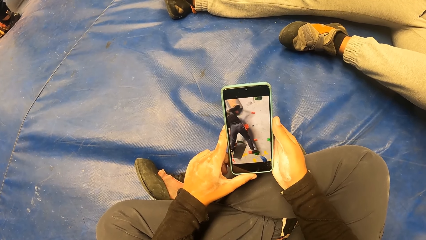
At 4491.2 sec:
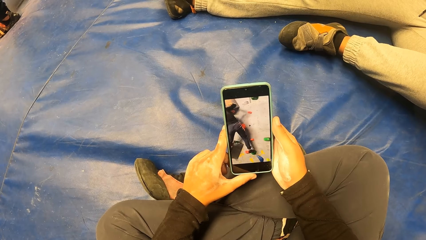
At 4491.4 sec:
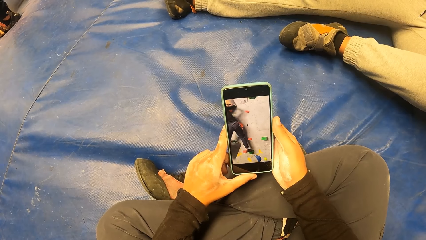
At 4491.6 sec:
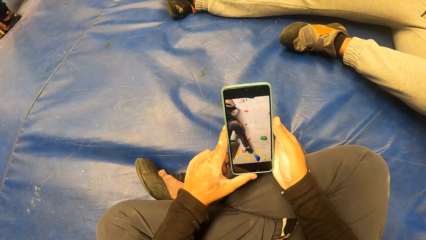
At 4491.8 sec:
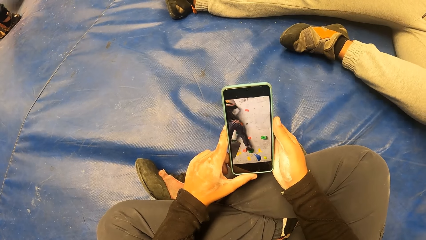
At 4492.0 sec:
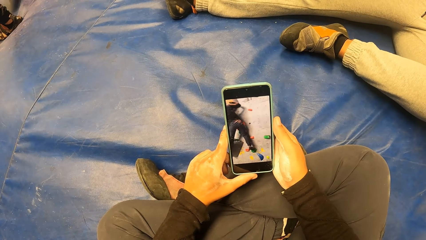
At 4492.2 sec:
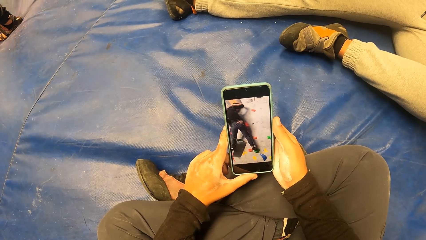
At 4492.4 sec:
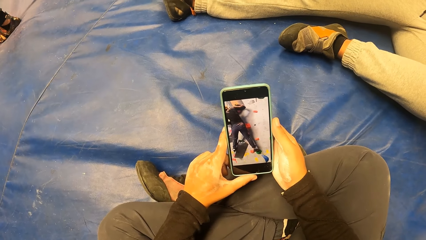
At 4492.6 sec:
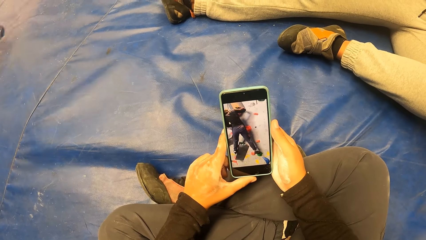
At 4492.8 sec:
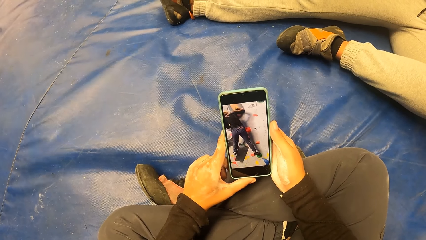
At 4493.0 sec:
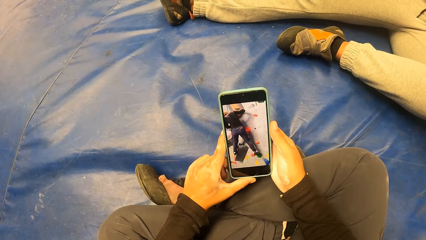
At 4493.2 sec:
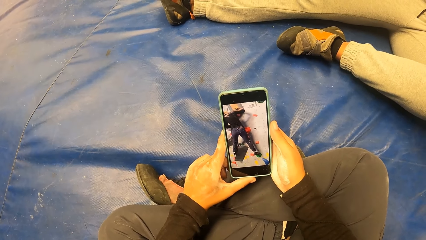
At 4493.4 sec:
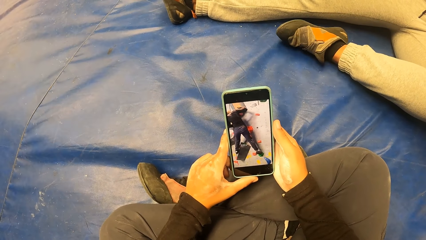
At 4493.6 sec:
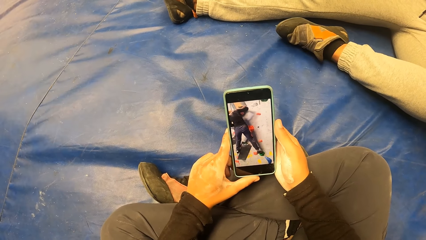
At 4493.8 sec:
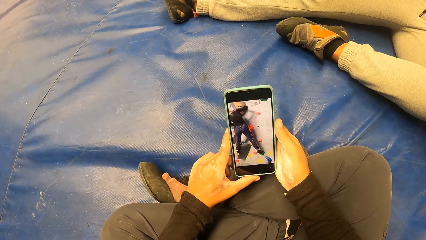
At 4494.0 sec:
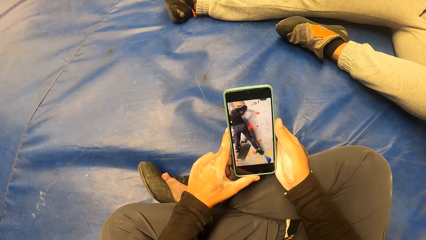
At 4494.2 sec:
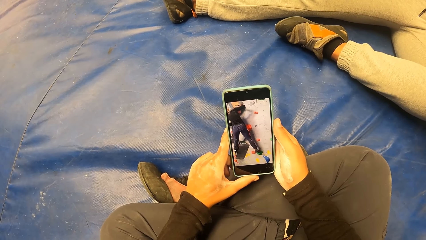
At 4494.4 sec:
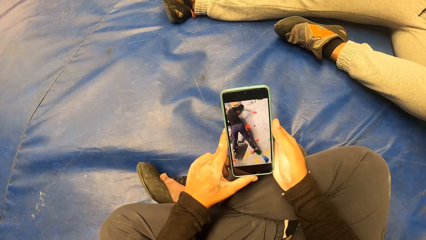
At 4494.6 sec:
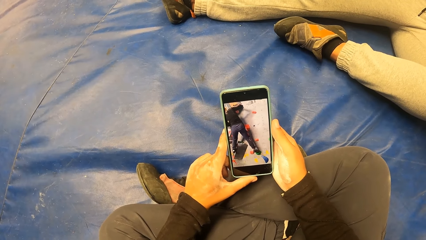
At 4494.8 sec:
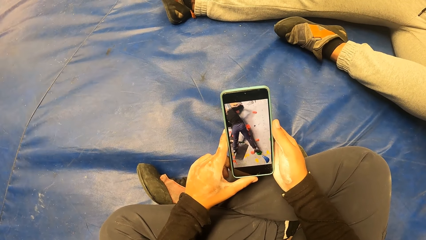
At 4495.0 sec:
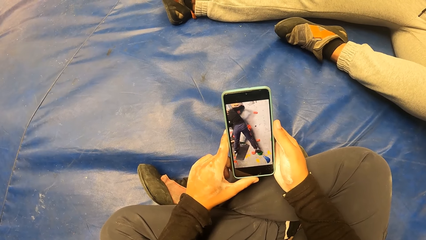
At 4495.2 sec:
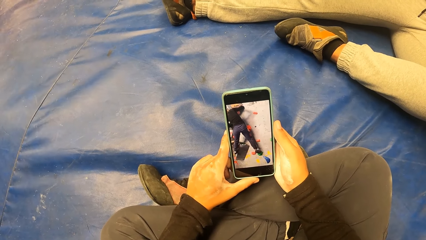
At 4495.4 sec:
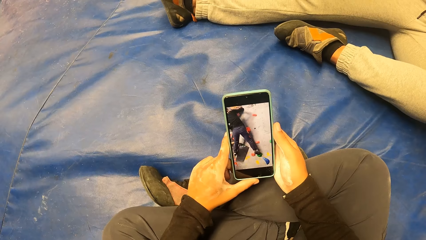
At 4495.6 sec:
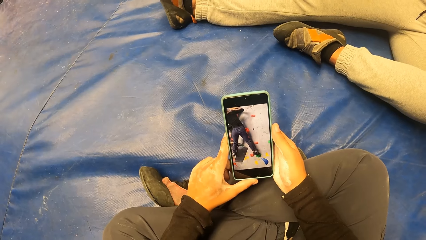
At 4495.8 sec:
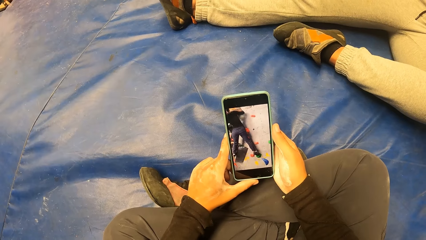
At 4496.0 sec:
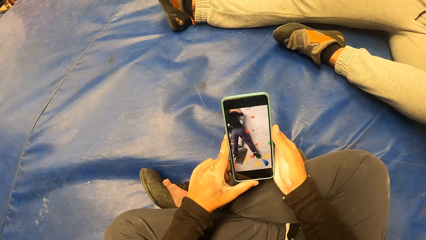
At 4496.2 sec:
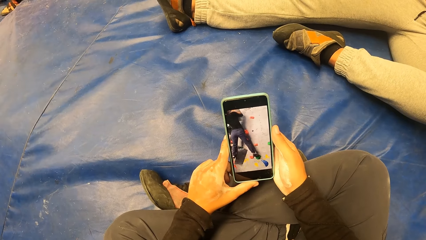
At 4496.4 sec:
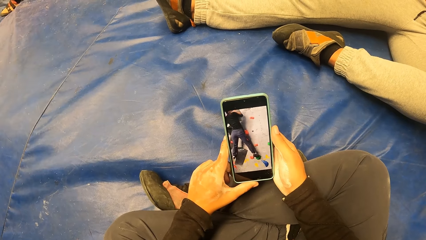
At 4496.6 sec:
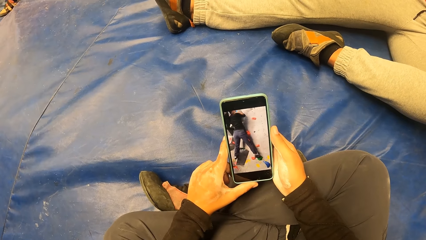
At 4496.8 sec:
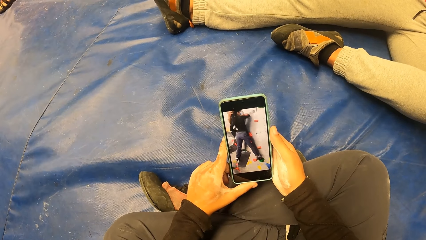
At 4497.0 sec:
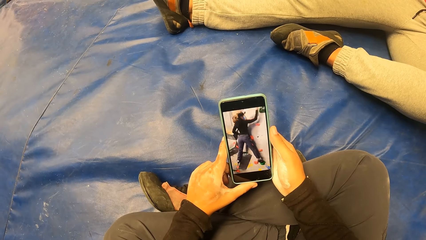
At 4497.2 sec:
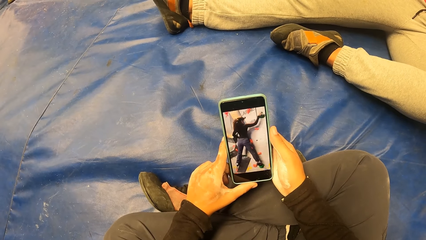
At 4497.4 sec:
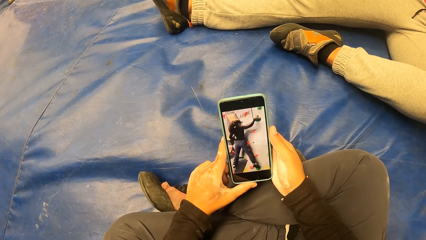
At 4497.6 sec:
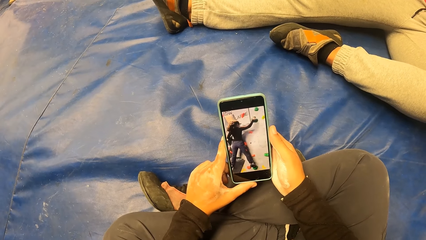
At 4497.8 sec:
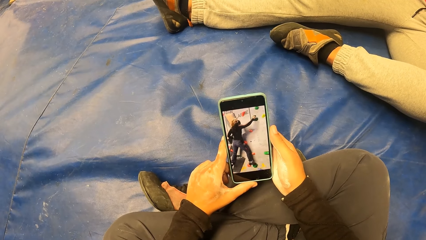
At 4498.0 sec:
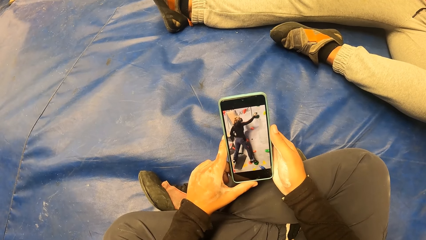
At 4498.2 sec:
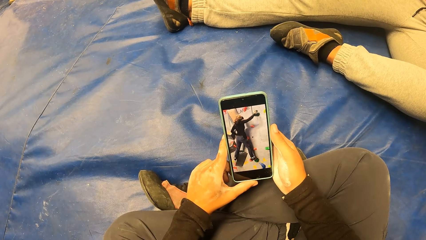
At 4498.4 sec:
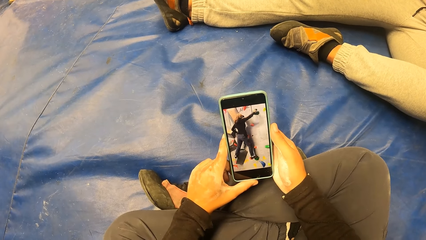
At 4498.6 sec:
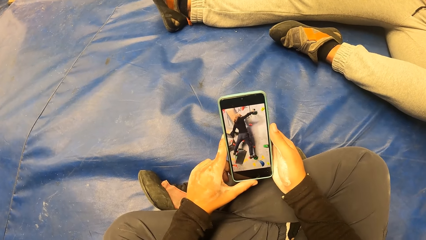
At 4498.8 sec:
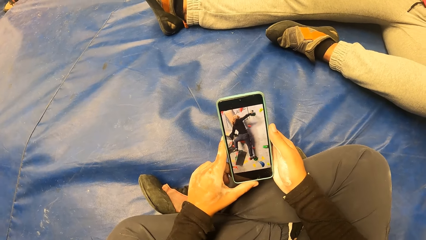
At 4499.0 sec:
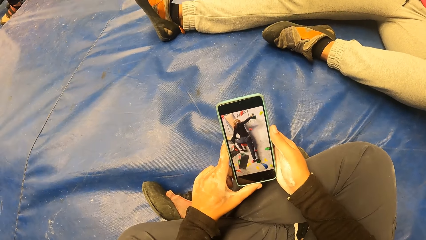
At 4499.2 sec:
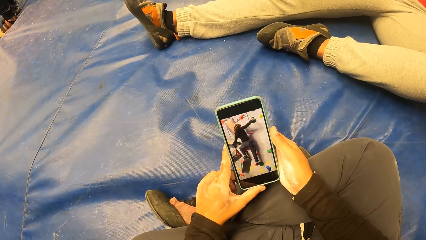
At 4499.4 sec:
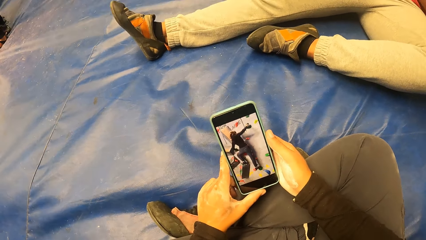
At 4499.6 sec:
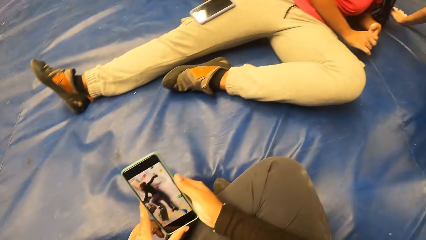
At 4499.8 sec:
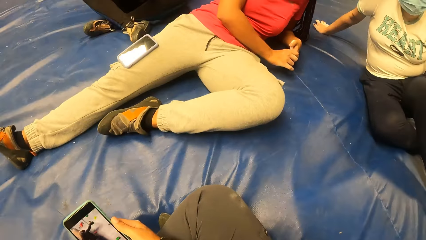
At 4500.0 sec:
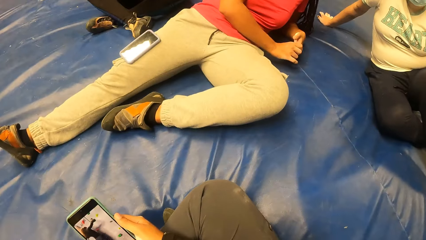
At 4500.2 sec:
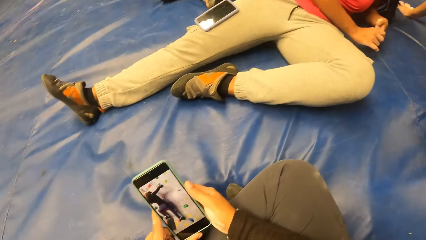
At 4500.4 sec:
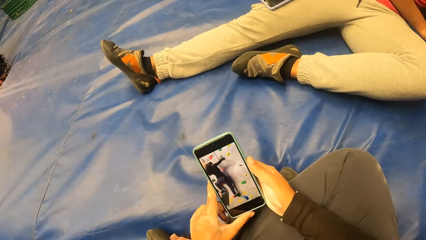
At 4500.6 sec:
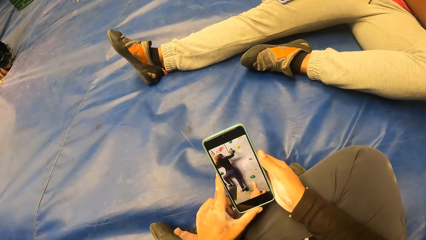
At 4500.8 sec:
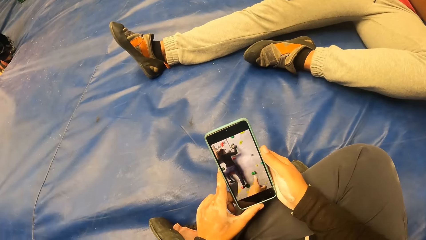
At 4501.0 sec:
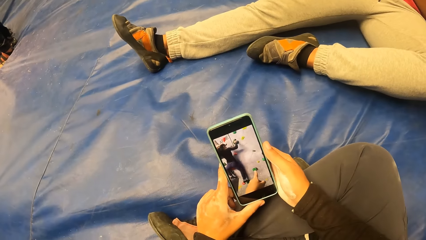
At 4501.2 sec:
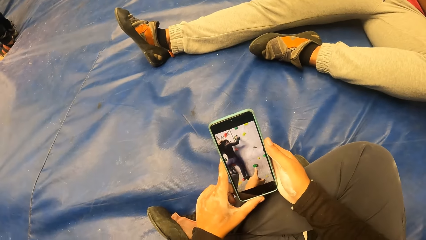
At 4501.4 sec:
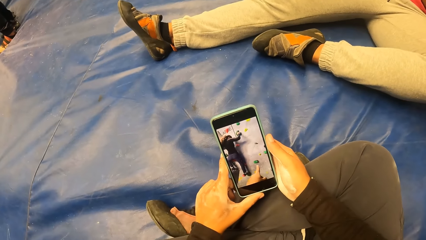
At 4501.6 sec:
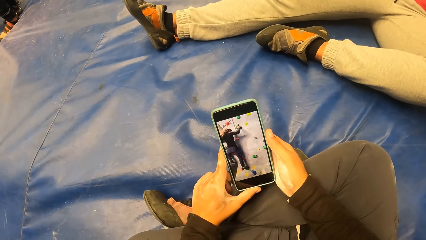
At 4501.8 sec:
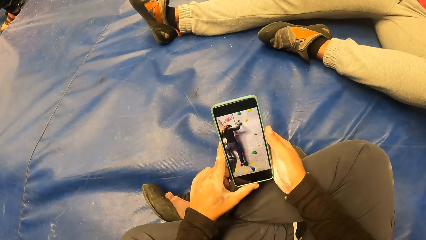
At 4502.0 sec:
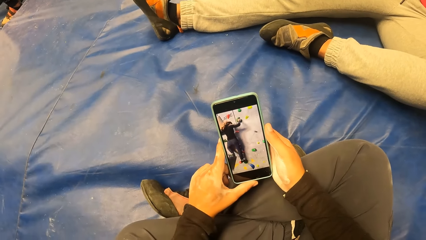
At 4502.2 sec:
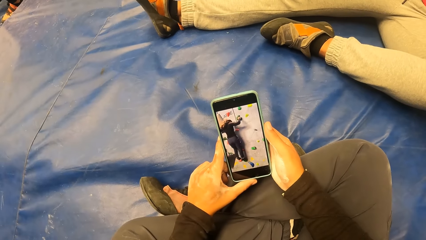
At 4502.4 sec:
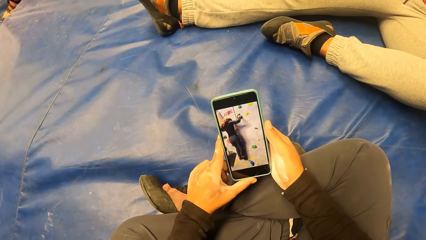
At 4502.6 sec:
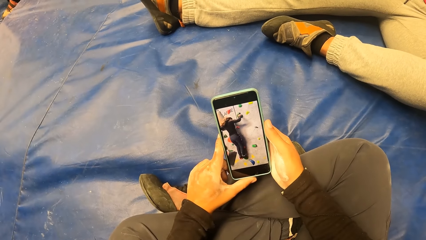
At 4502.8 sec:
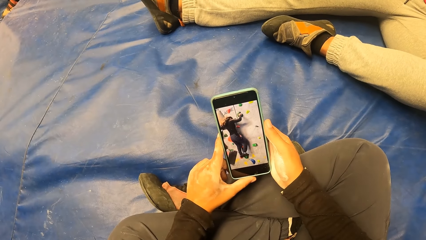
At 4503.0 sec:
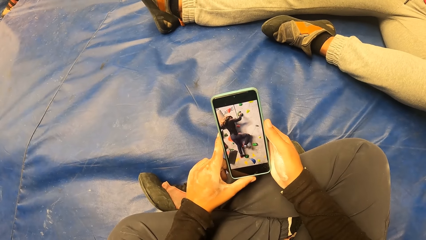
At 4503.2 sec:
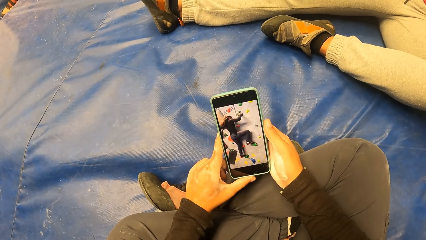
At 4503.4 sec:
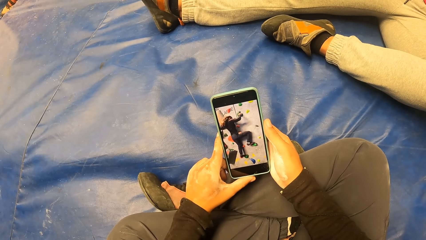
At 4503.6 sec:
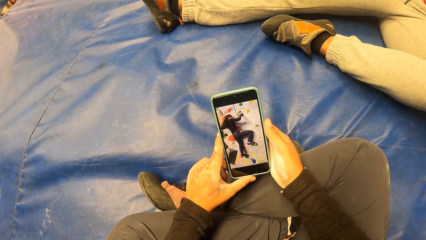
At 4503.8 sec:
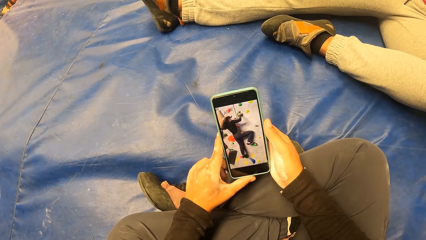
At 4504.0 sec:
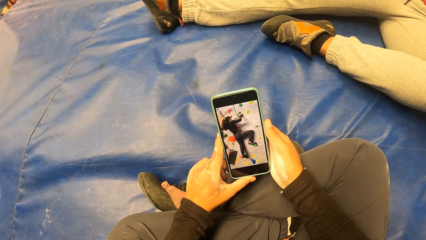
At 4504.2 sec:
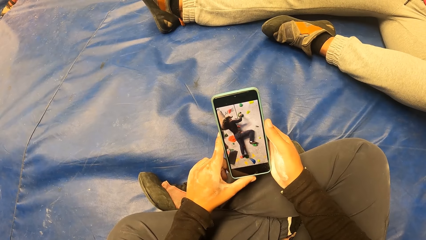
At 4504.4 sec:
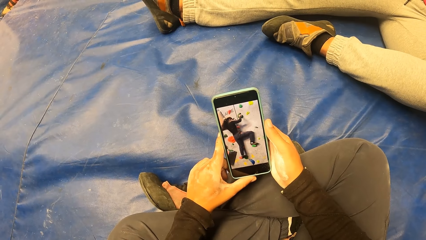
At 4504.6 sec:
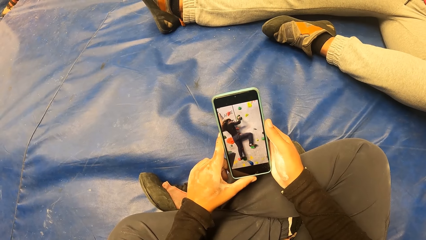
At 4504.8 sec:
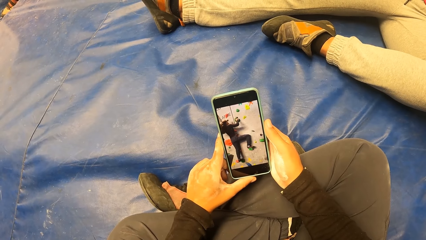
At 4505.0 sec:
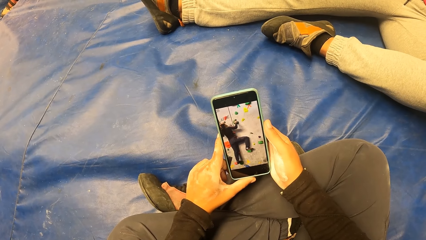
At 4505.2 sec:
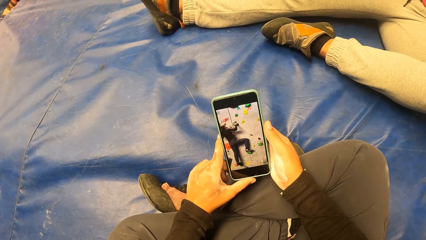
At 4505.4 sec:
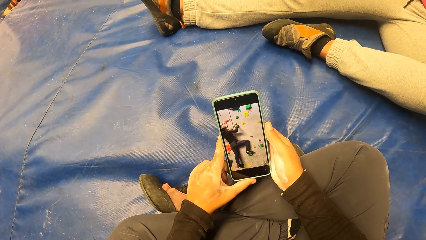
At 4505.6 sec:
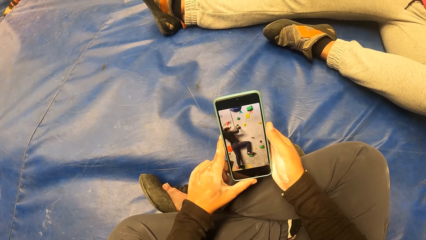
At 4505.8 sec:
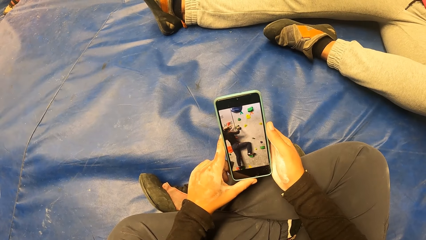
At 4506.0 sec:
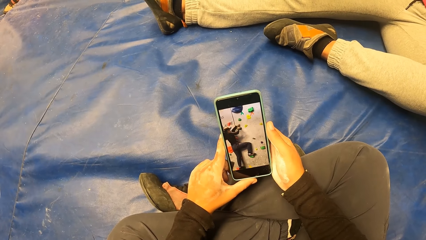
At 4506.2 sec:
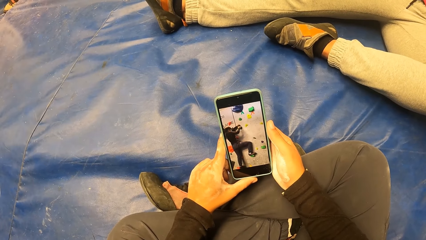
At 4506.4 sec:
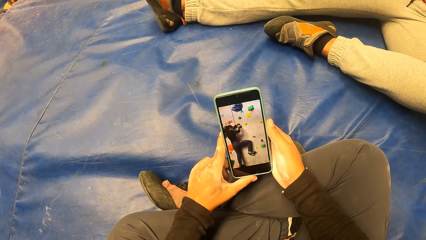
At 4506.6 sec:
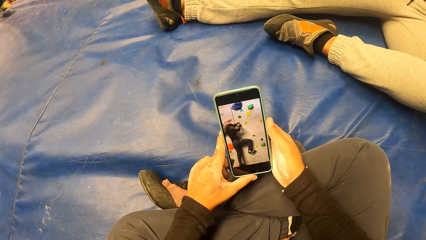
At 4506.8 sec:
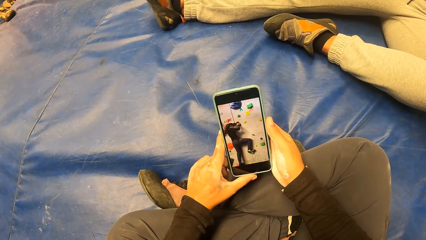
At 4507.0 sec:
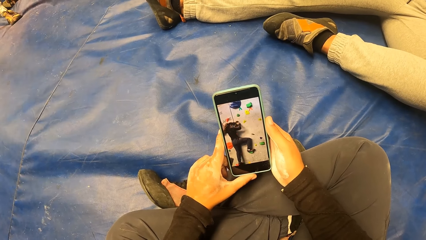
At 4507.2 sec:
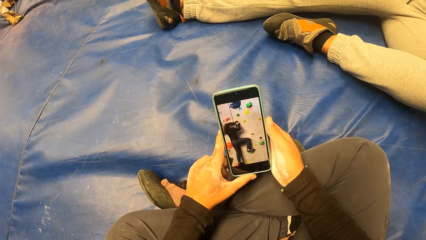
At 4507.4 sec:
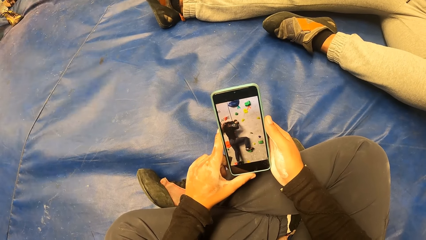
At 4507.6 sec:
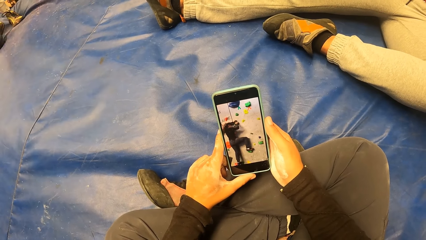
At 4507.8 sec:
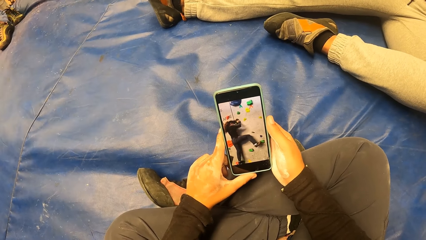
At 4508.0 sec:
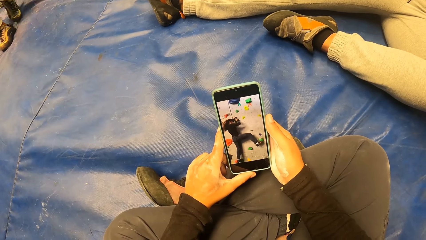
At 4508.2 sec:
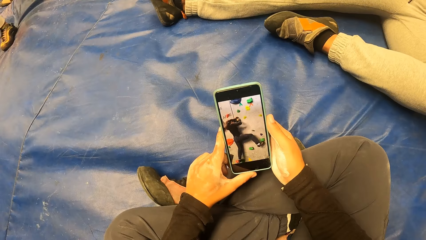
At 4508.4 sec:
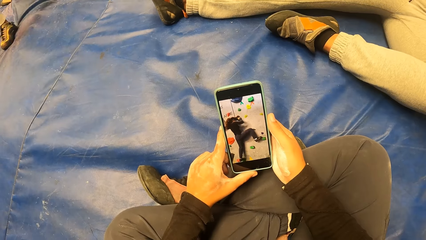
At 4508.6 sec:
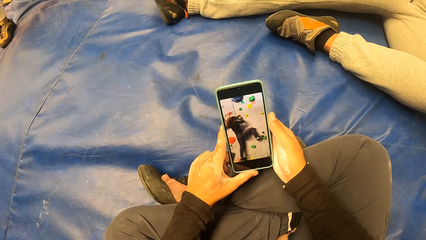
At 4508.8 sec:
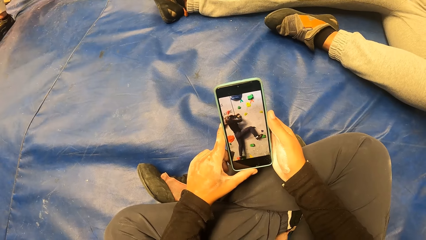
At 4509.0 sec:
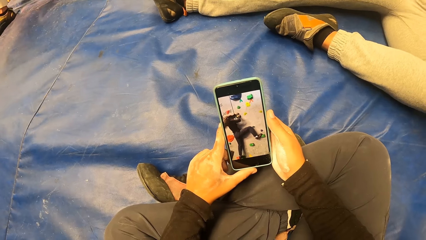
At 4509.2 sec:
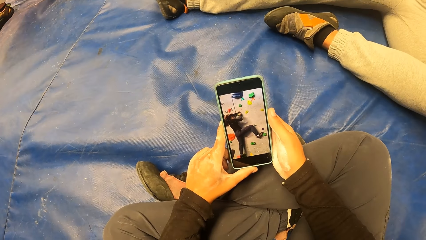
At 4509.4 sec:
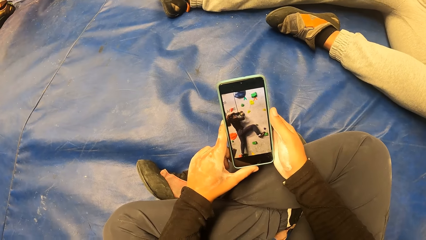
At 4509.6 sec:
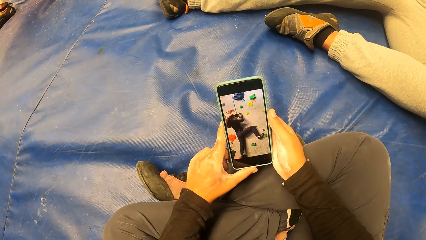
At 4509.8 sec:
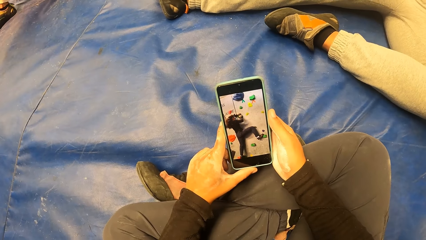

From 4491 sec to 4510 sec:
The camera wearer turns round.
